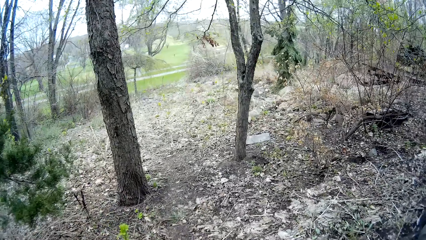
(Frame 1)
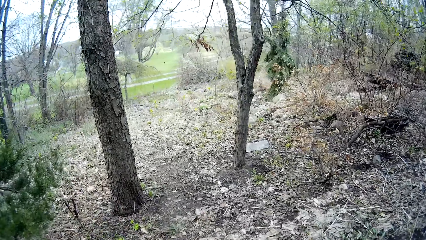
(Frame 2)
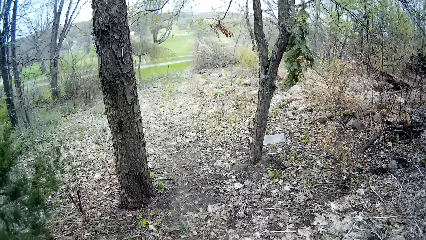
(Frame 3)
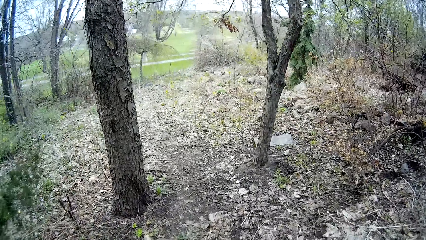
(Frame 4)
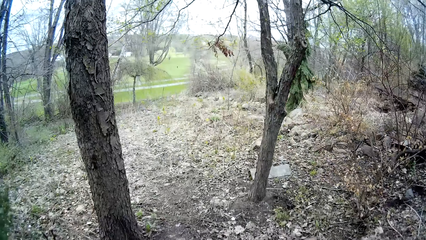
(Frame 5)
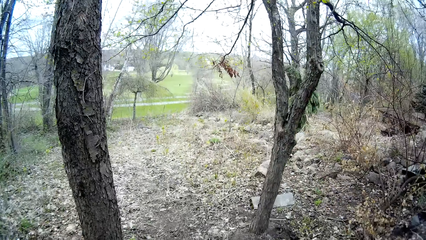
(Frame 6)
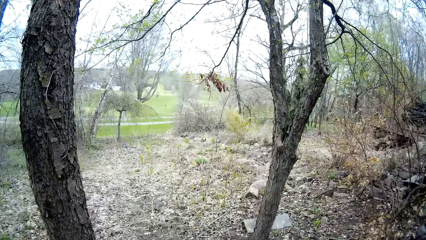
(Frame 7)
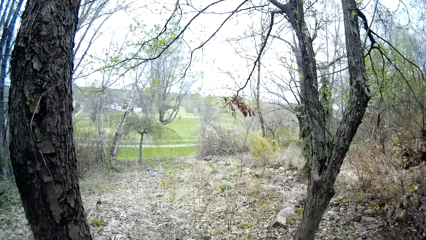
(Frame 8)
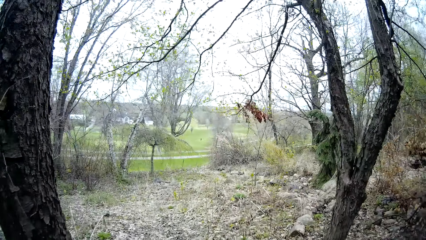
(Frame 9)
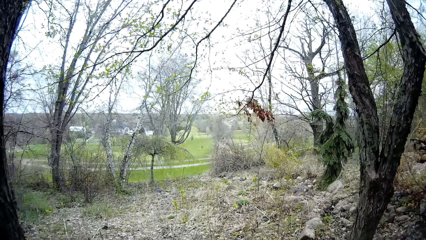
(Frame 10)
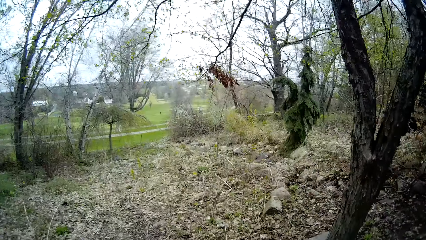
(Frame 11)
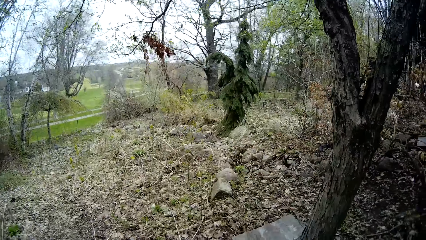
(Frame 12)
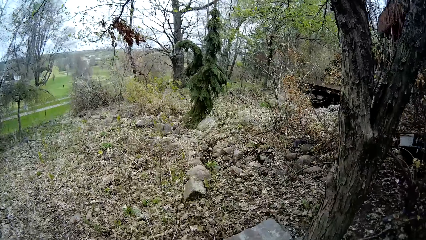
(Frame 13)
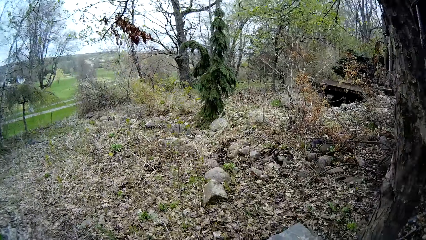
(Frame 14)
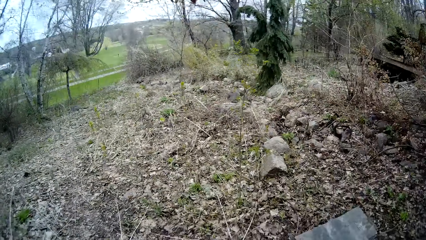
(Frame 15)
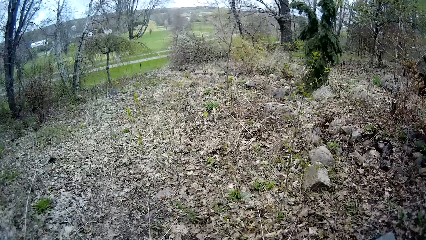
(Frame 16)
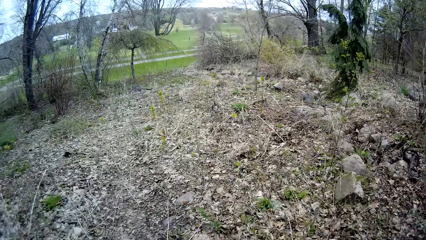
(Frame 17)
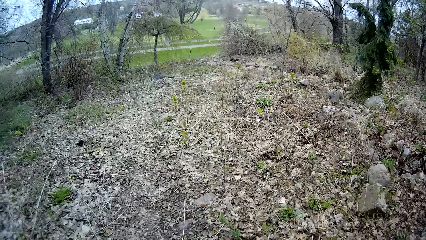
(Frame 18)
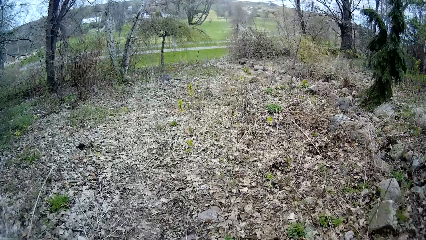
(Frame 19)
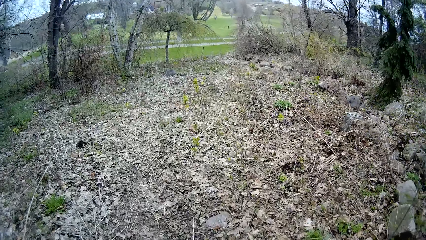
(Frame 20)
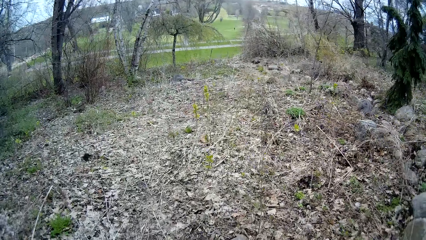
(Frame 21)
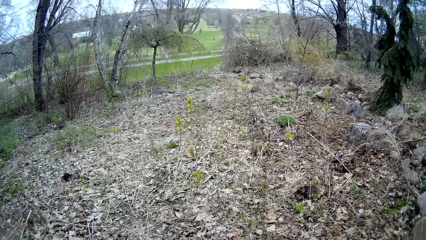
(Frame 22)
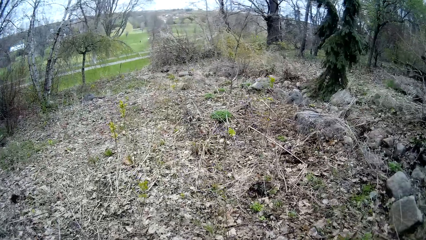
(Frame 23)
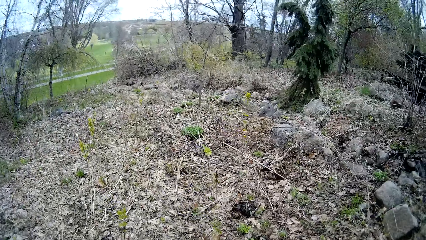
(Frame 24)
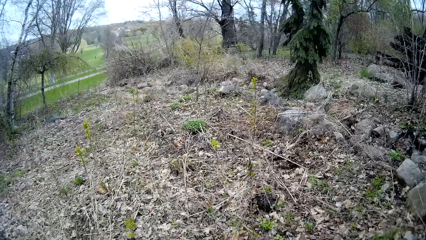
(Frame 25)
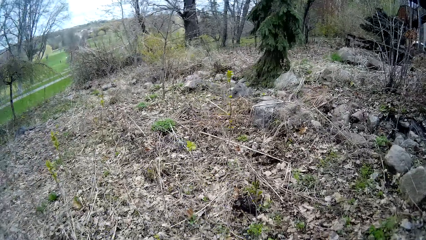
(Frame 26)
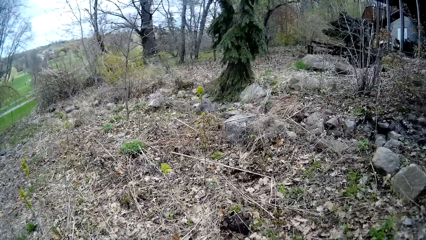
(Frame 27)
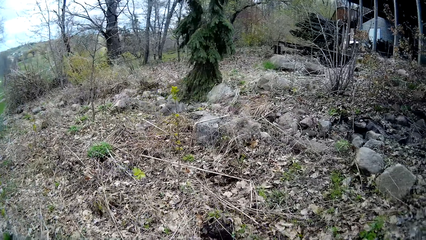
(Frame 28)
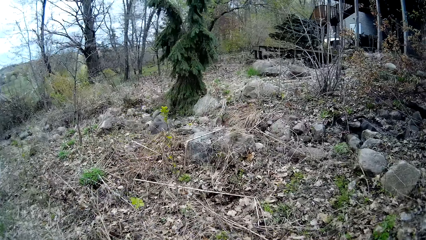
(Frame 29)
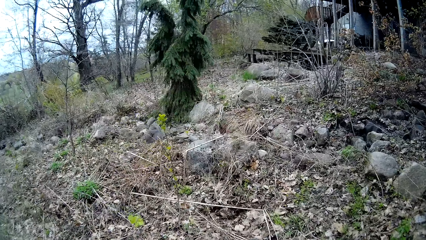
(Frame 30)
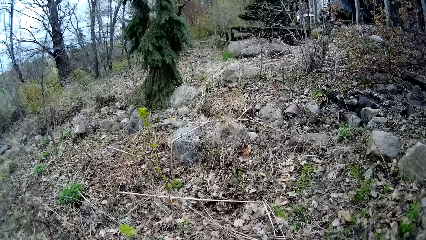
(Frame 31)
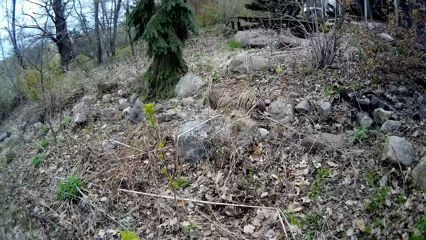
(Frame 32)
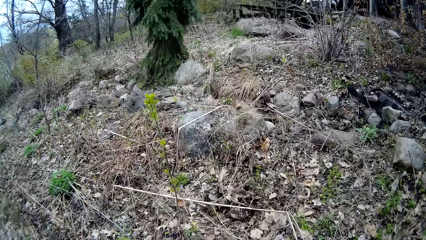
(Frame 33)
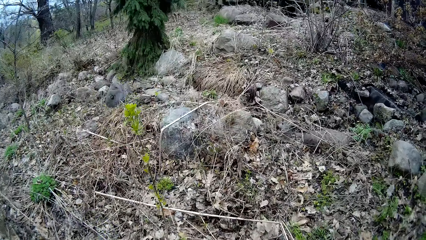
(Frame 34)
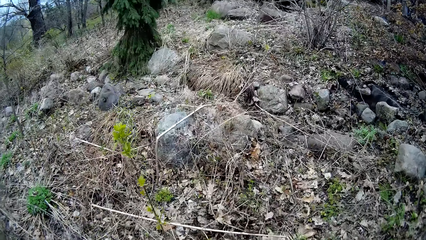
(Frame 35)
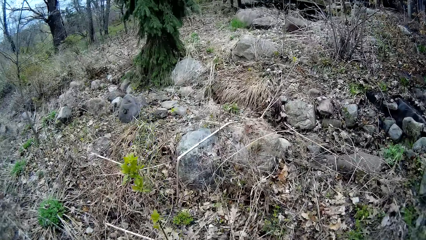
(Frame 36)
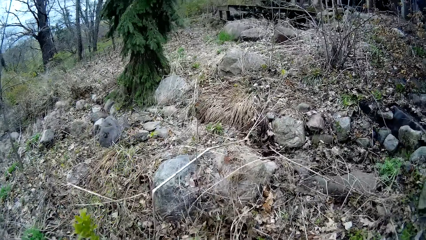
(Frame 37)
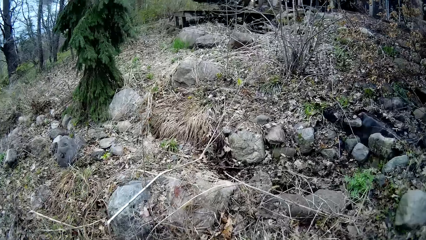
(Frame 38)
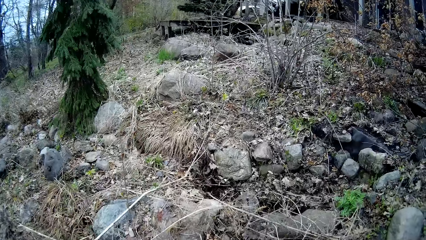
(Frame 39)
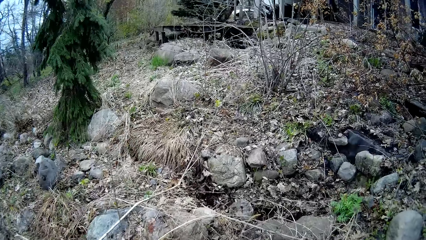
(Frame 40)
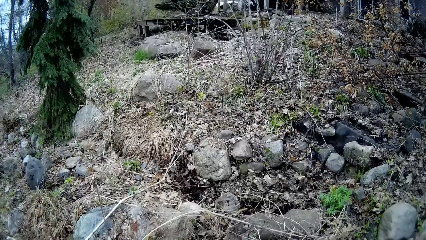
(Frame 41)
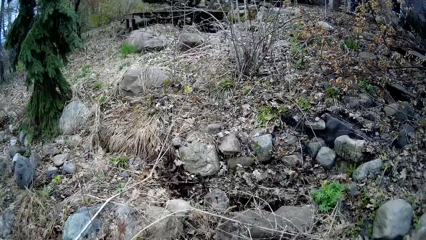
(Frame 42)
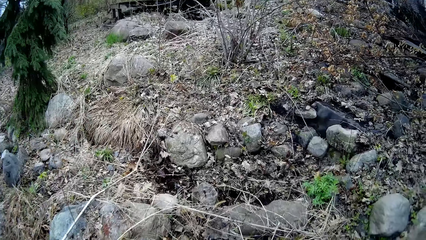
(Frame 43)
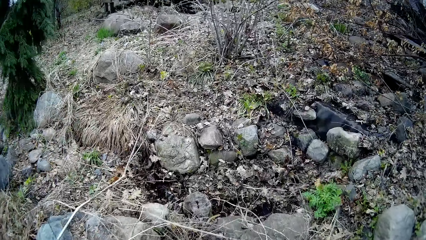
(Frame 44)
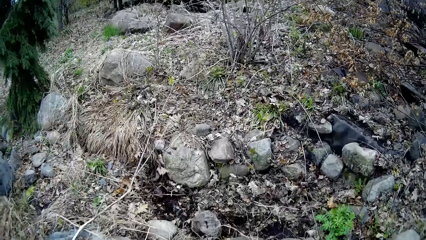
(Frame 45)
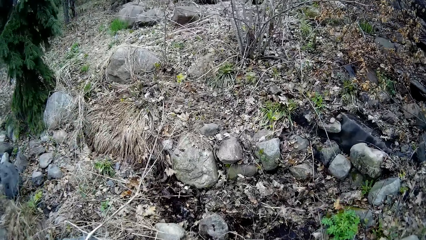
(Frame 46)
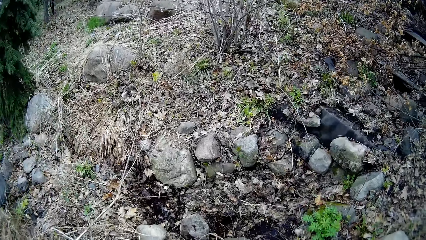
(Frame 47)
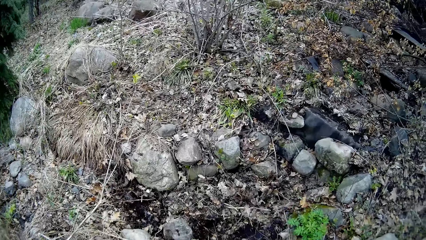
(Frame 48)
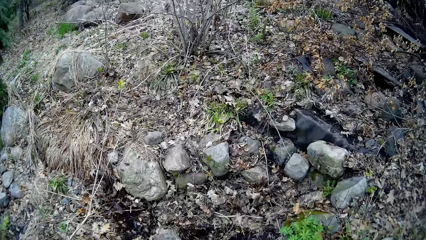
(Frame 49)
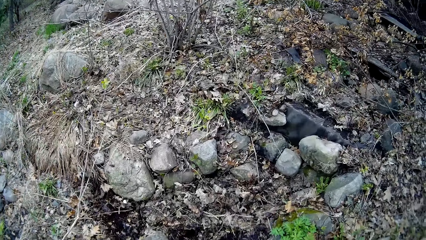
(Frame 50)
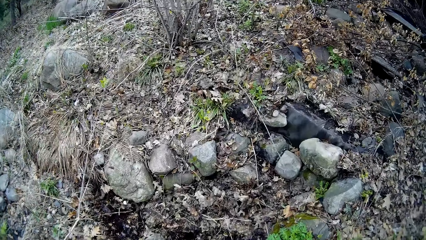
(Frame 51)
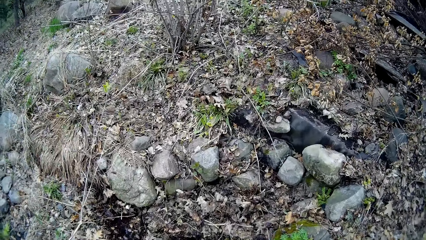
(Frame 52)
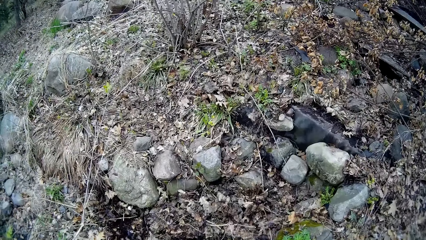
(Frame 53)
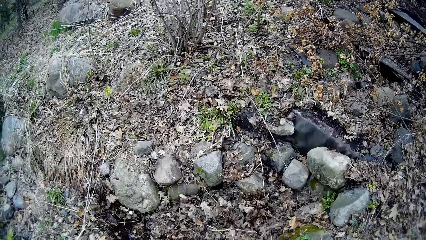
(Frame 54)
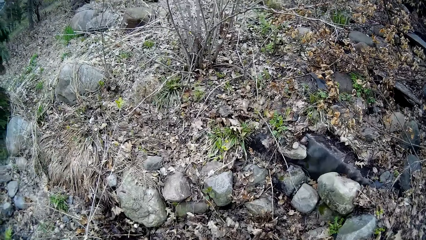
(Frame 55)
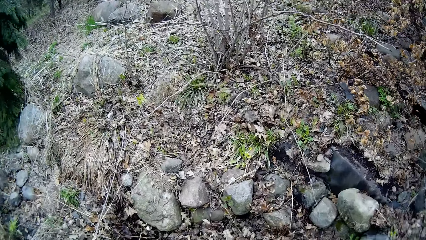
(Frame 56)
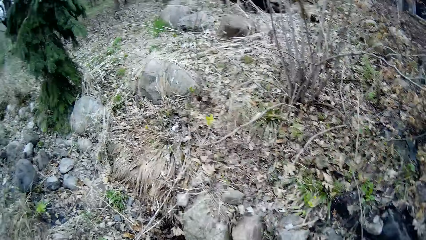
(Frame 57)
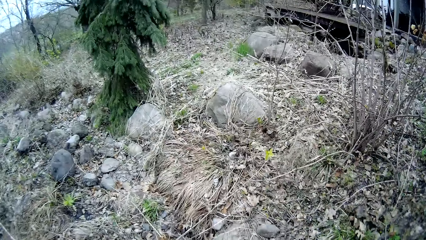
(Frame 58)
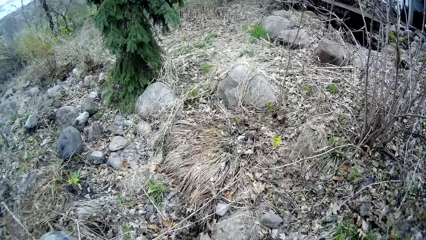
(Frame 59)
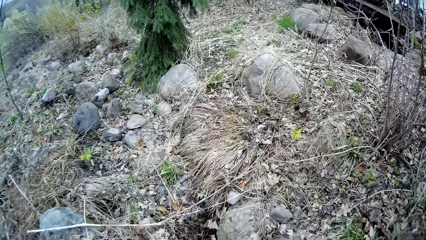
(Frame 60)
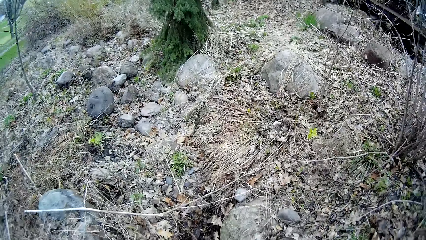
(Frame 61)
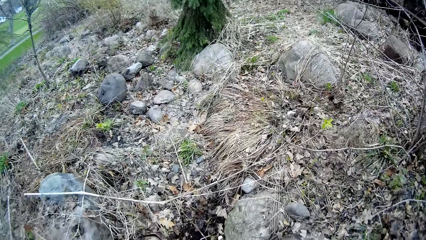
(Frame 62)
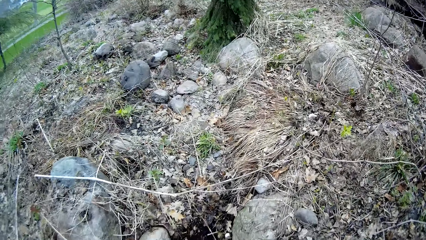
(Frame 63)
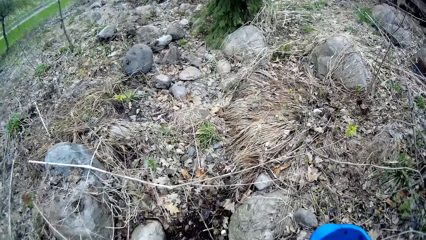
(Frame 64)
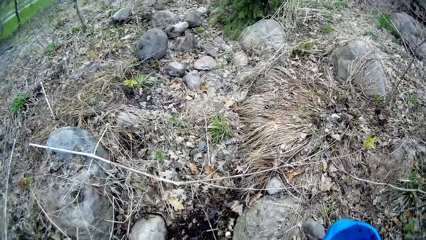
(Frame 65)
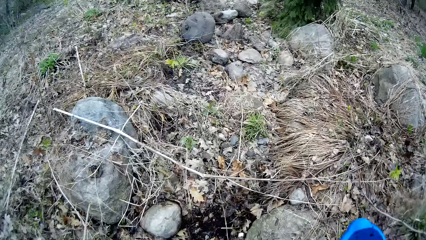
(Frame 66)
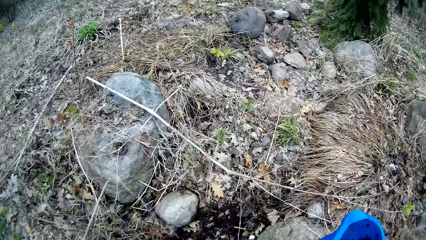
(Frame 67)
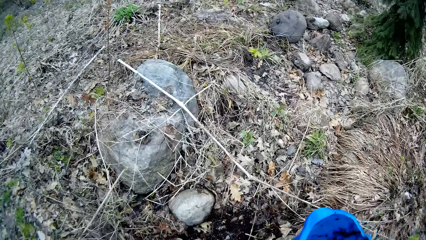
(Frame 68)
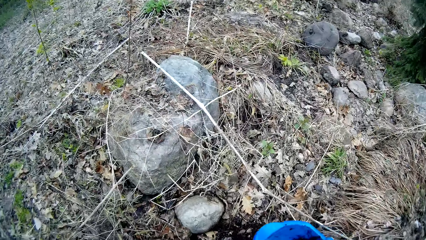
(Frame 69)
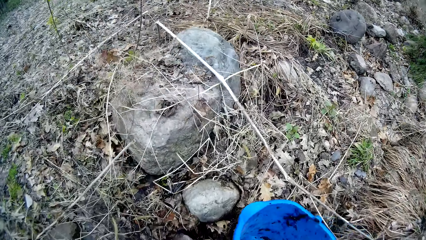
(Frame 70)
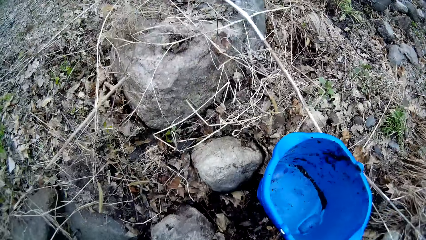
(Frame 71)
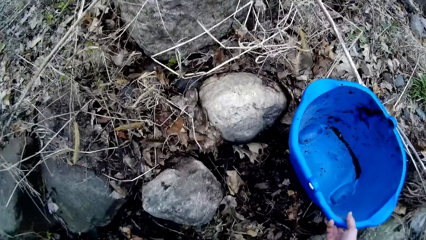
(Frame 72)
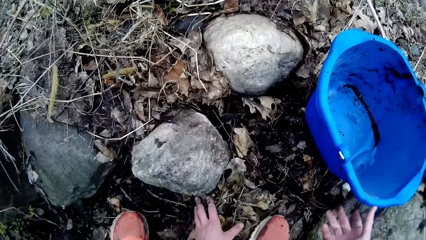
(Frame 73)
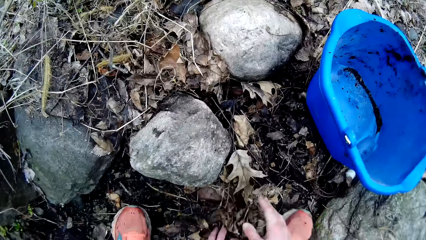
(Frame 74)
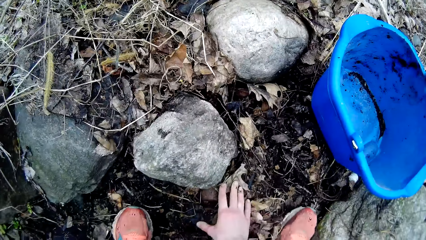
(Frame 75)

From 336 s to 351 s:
The camera wearer walks down the woods. She drops the bucket in her right hand on the floor.
